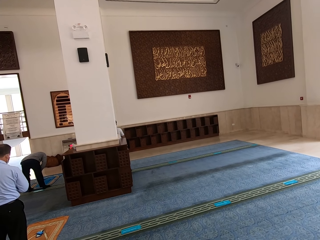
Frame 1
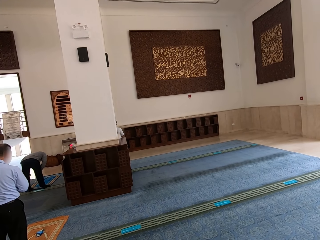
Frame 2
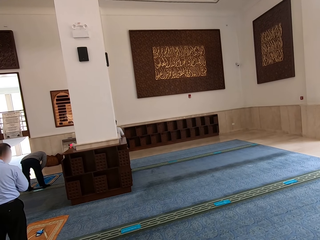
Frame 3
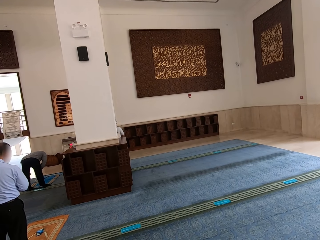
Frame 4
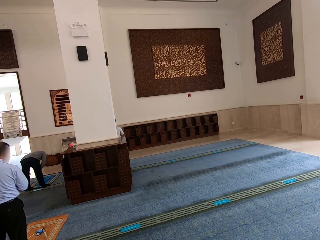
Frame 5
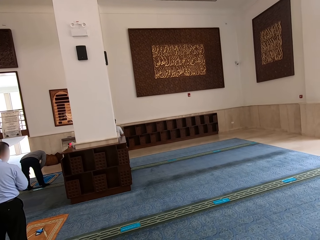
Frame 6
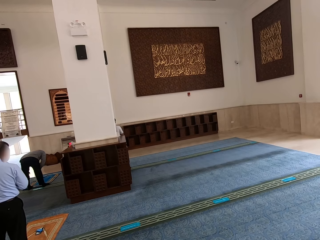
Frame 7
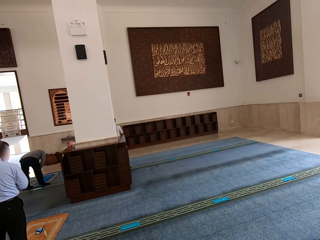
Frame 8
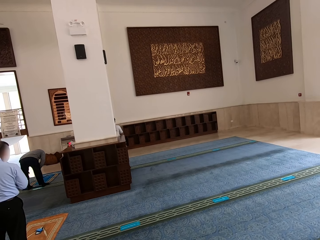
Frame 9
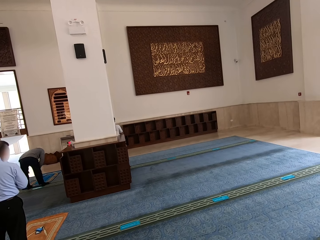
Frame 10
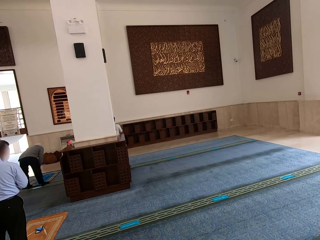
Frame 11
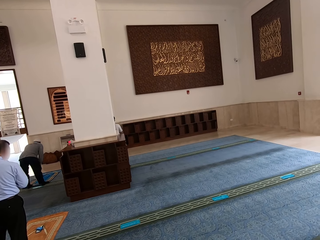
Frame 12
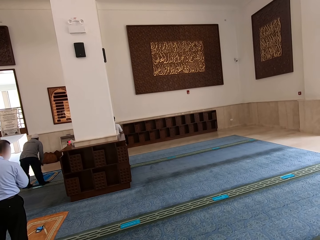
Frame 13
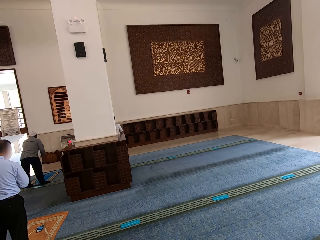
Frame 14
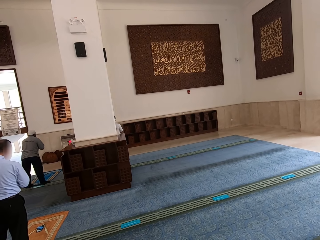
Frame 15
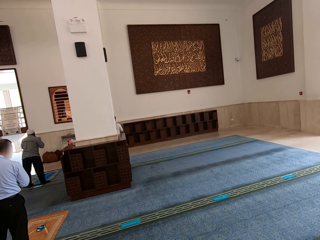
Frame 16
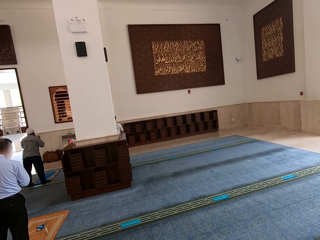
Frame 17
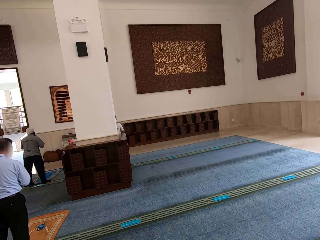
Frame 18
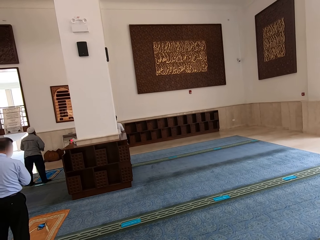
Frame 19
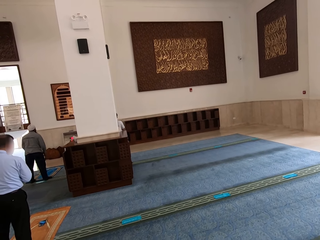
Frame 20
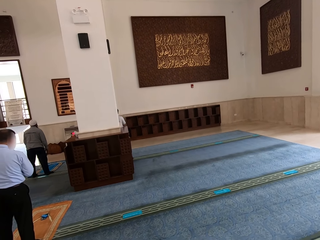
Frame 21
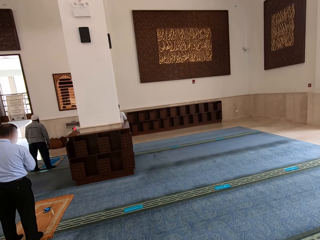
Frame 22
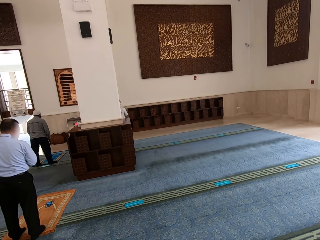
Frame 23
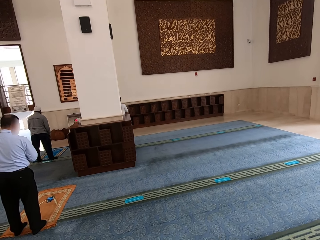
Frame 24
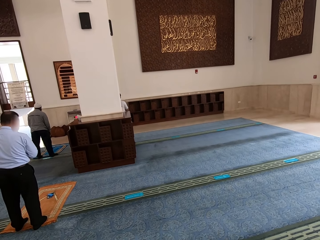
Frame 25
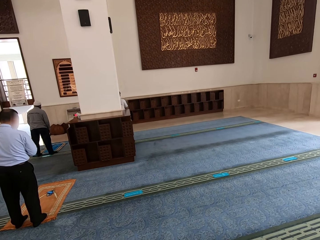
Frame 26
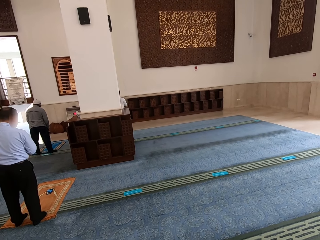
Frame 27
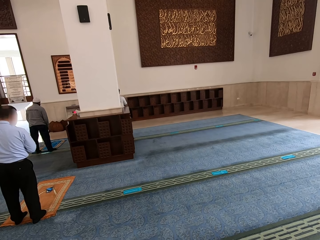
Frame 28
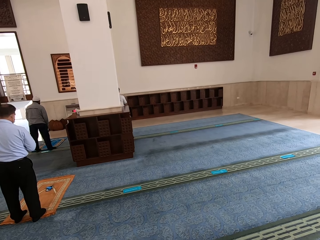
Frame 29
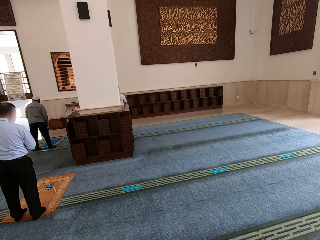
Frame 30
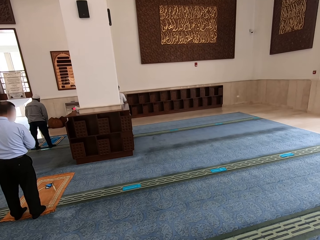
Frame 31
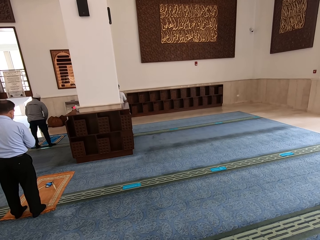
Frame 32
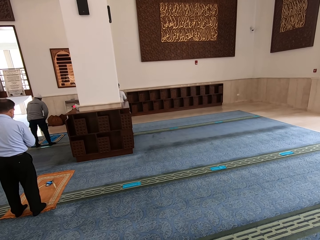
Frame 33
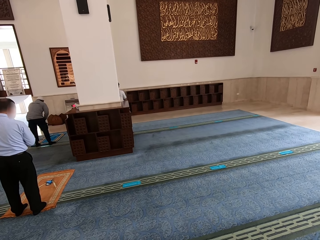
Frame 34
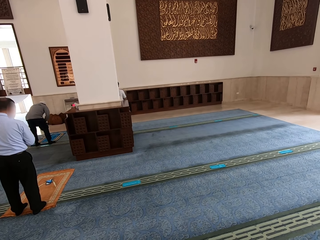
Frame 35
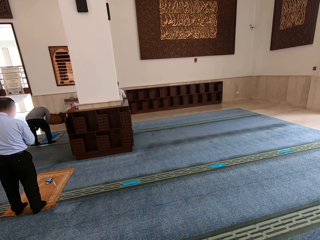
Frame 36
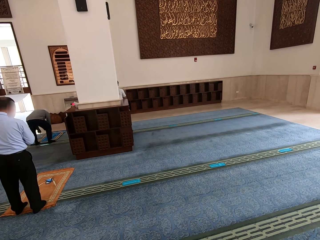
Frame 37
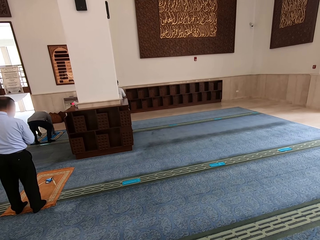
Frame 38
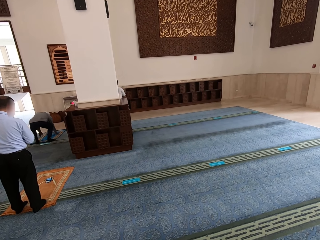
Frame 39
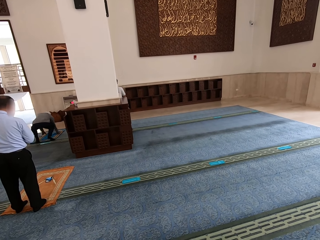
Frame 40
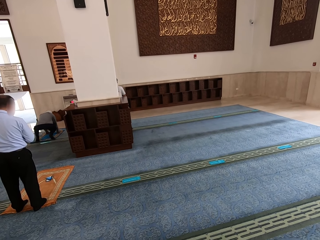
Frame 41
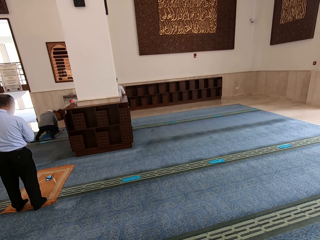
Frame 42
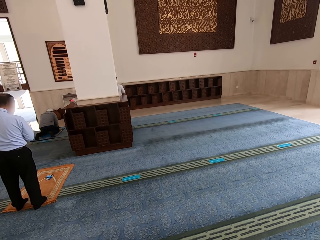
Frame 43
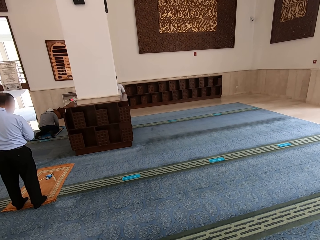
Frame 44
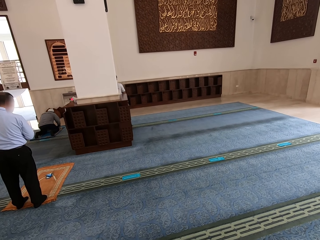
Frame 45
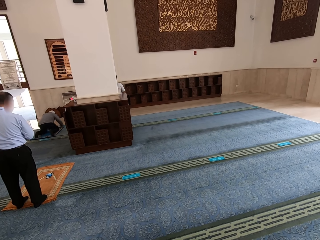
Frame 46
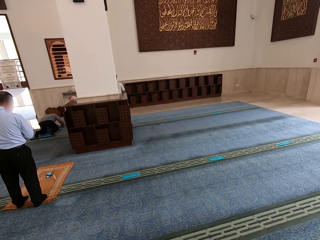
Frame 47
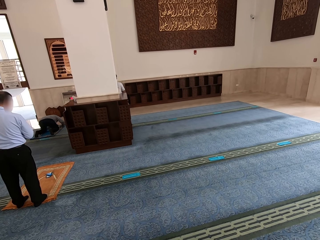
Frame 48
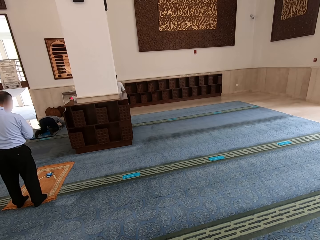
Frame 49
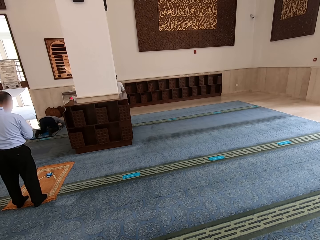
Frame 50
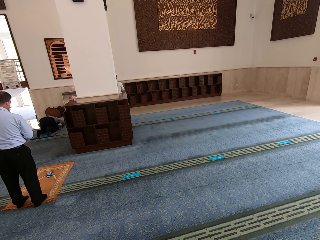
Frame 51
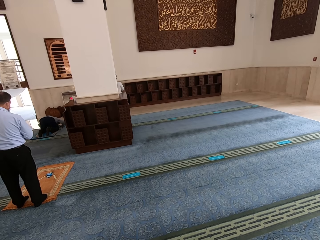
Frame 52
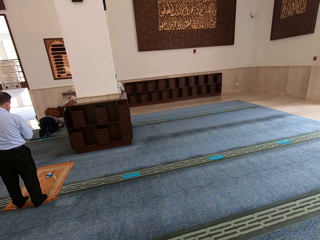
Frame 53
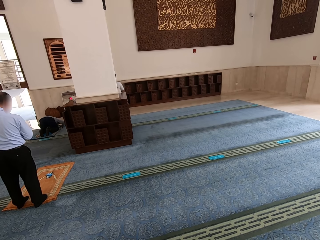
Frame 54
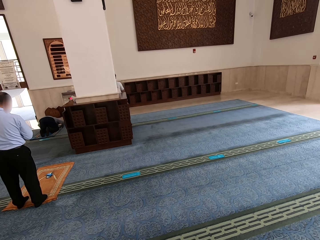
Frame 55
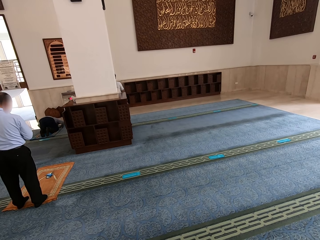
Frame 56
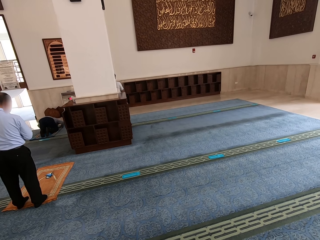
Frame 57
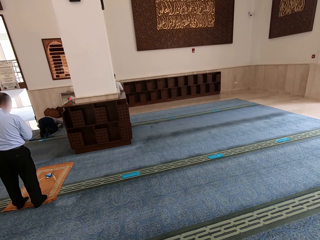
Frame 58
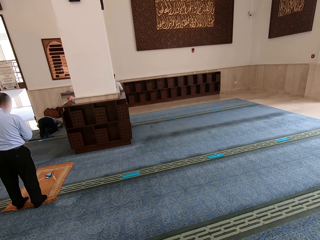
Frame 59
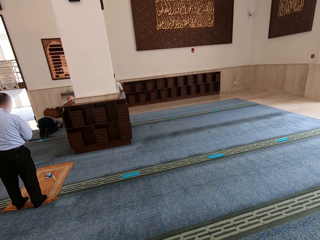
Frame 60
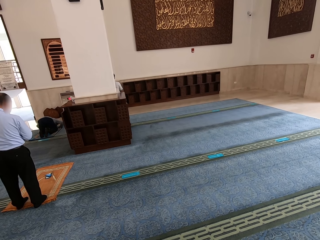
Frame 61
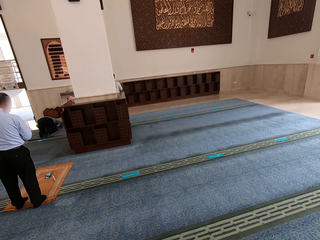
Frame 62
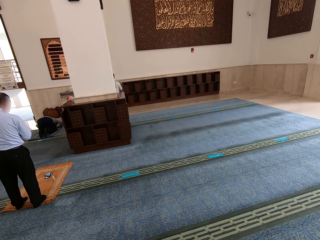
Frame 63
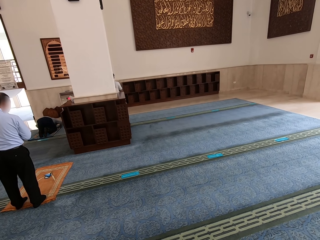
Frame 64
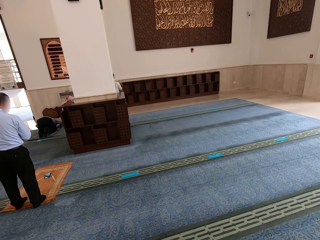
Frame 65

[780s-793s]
A person bends on the mat.

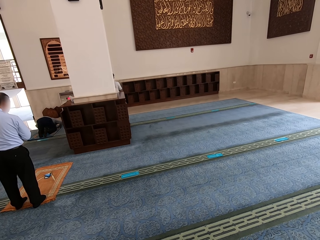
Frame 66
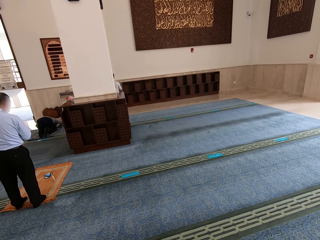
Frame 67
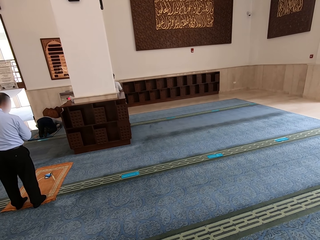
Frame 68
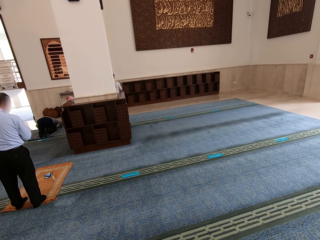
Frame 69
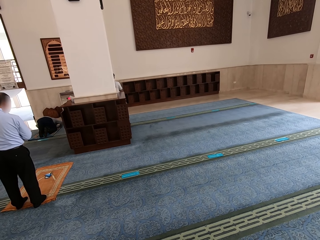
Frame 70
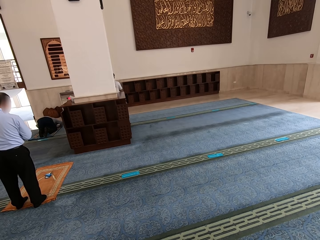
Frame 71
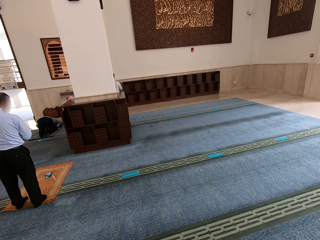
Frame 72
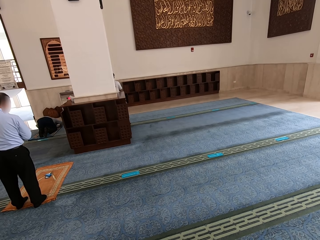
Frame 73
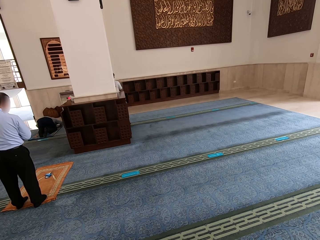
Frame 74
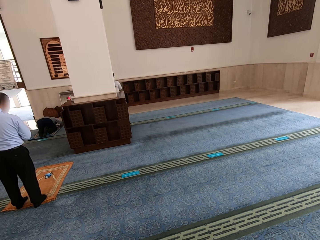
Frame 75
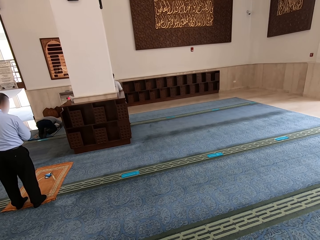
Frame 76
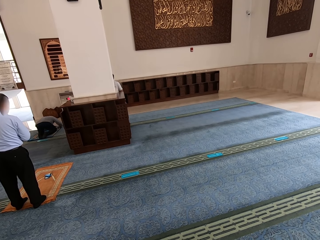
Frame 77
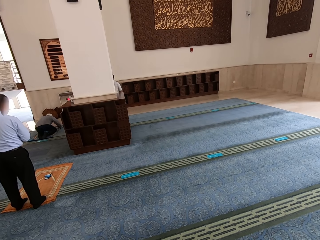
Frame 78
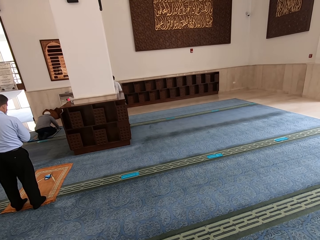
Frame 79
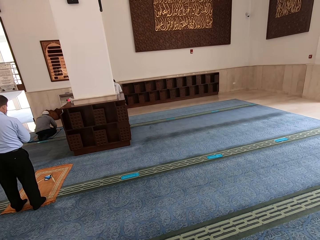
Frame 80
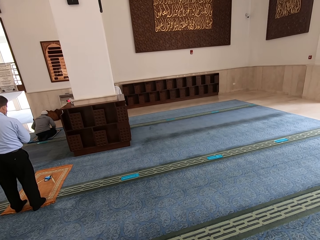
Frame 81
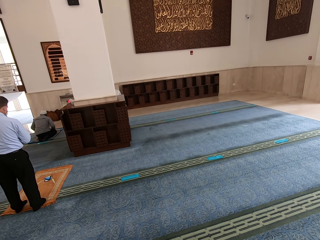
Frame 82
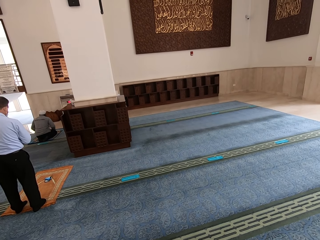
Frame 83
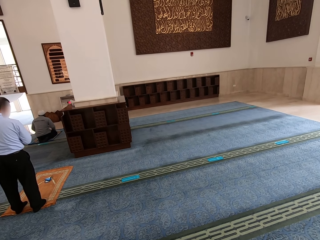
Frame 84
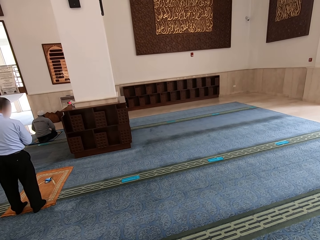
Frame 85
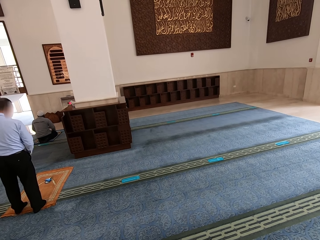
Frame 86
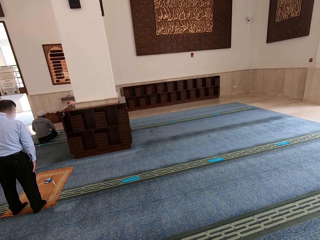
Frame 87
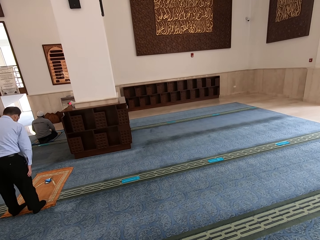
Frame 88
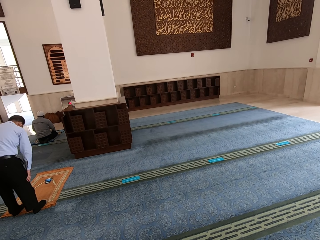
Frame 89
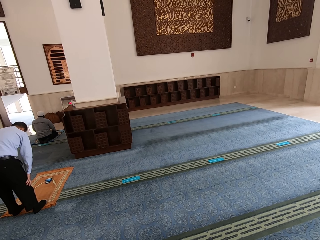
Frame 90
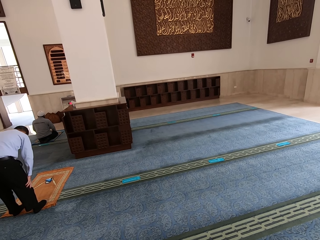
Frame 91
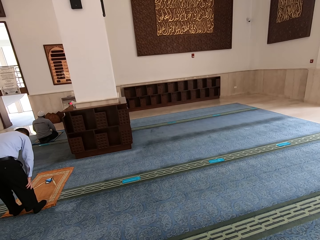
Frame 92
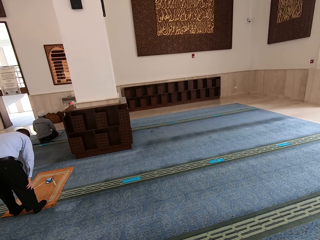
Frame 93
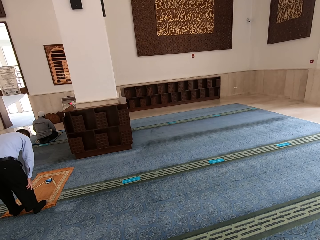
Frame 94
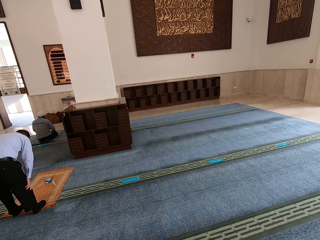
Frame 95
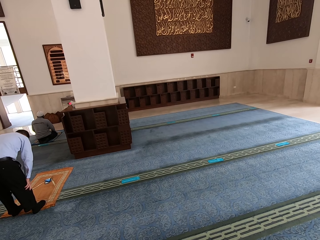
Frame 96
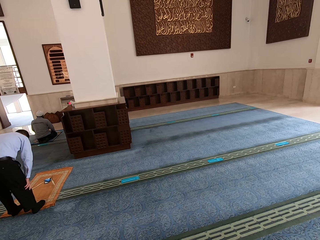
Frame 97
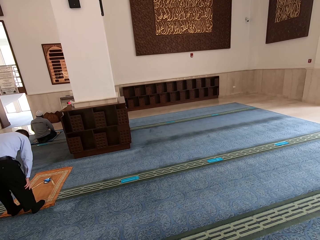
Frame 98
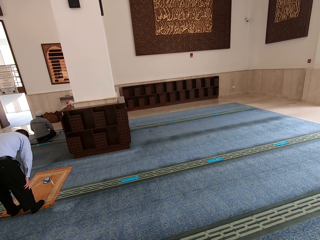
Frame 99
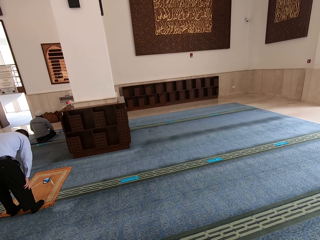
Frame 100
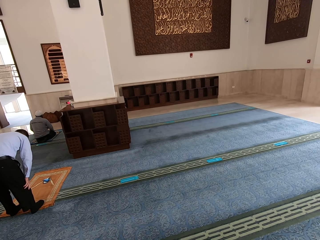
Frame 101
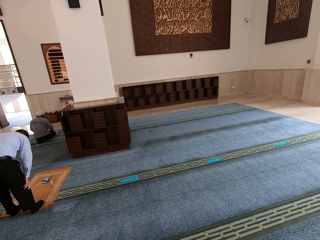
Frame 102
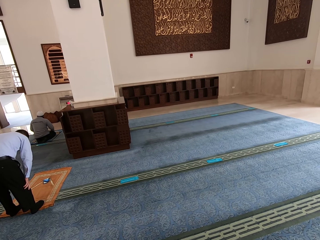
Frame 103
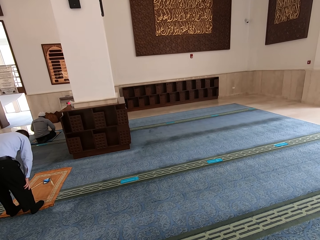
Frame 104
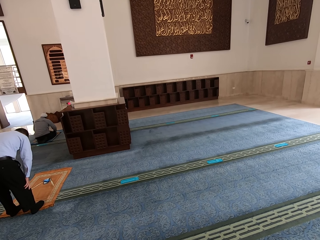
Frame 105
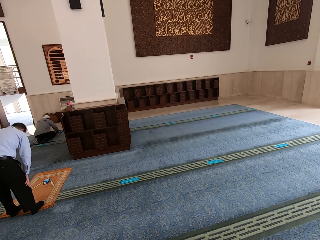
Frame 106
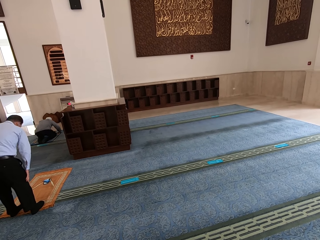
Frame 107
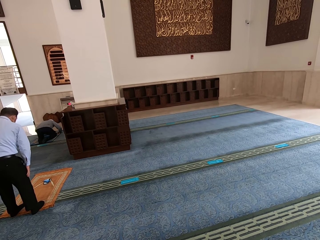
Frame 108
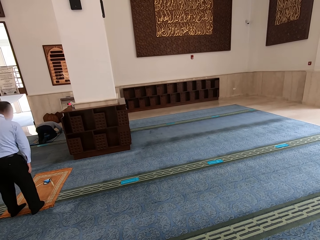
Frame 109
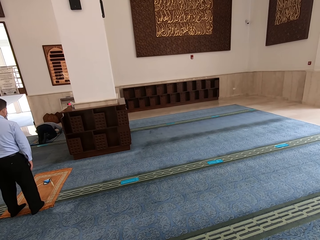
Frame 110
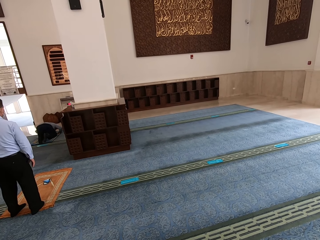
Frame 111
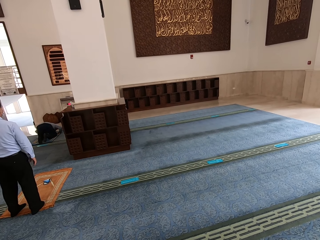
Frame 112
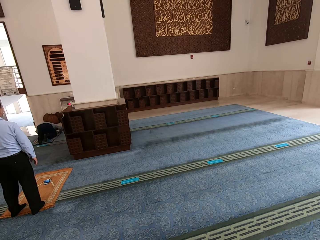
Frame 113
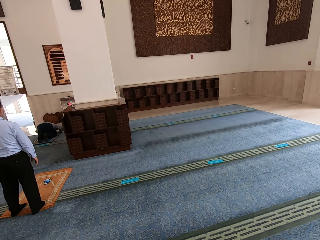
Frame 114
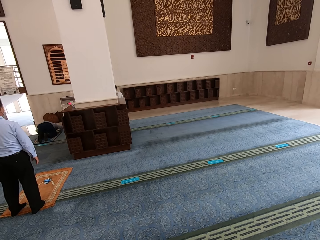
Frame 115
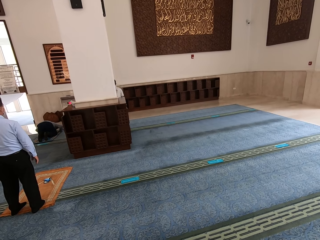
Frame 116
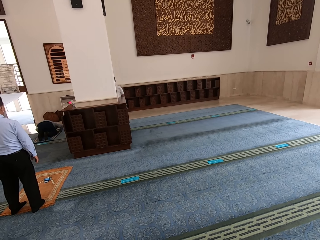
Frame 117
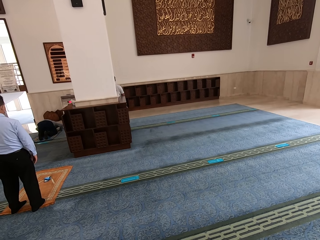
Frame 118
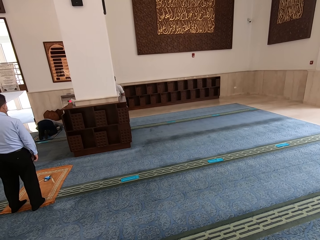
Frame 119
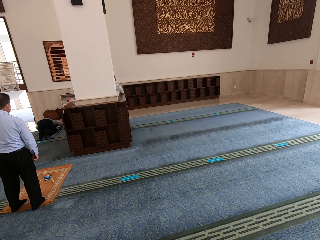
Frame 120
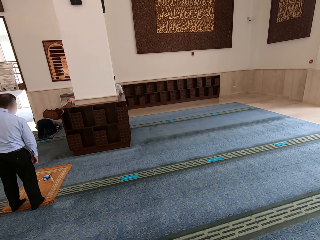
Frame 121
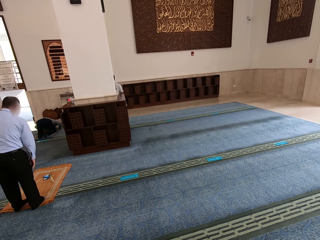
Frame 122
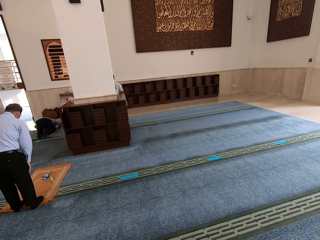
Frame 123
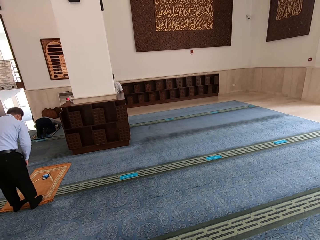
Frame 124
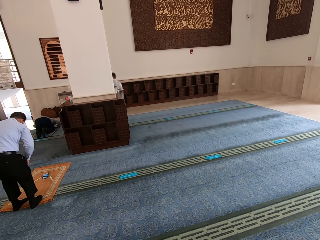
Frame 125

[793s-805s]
A person touches his knees. He stands up.
